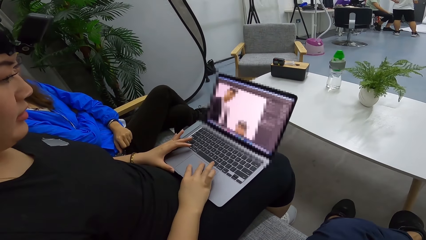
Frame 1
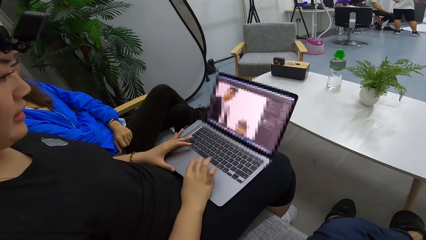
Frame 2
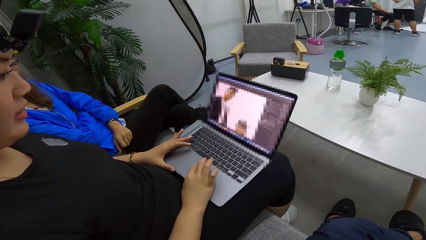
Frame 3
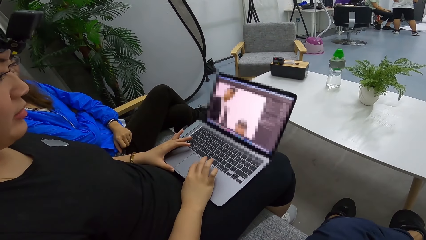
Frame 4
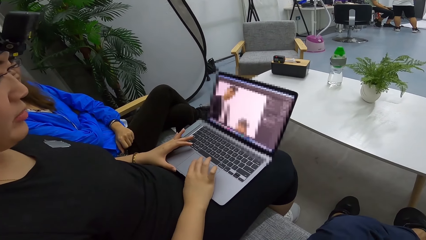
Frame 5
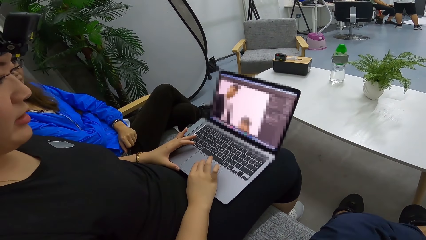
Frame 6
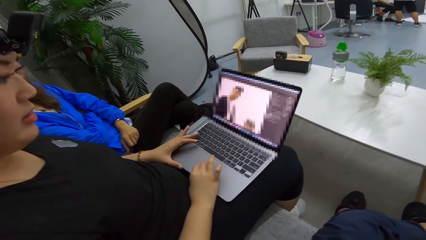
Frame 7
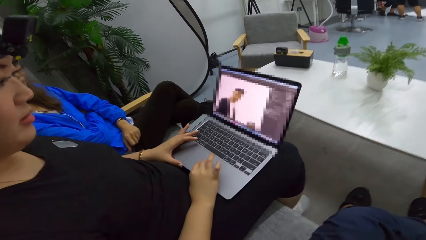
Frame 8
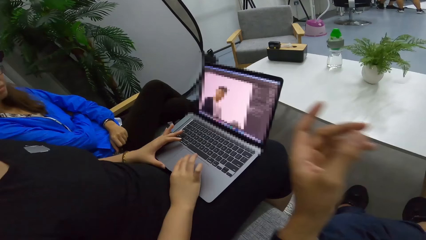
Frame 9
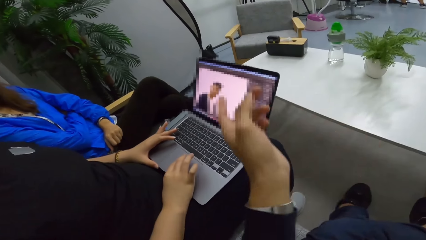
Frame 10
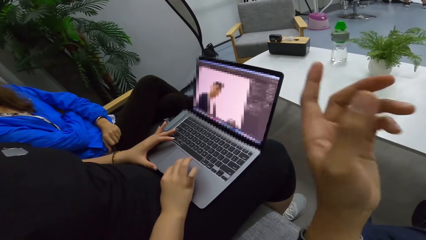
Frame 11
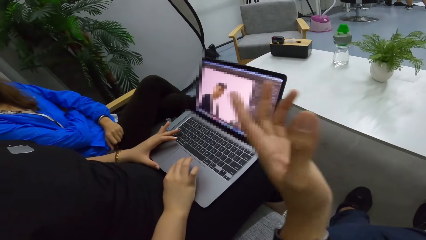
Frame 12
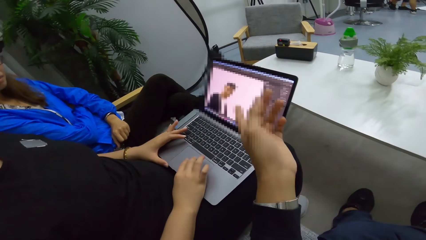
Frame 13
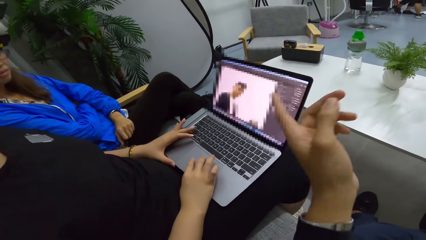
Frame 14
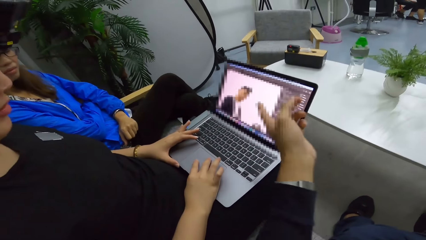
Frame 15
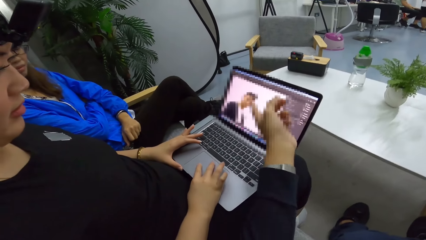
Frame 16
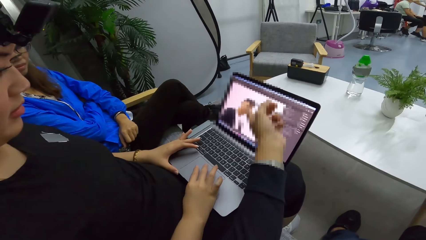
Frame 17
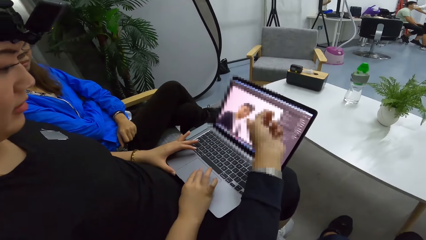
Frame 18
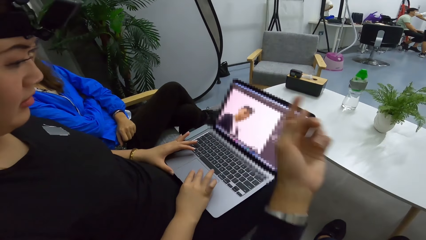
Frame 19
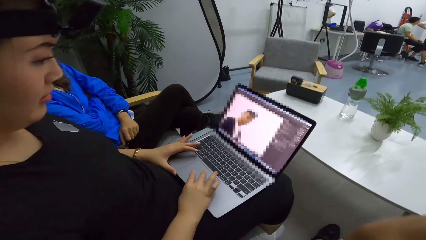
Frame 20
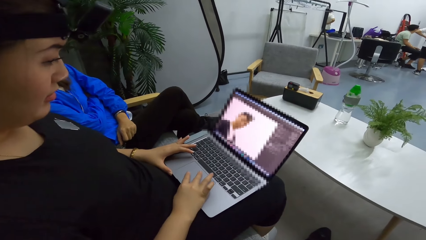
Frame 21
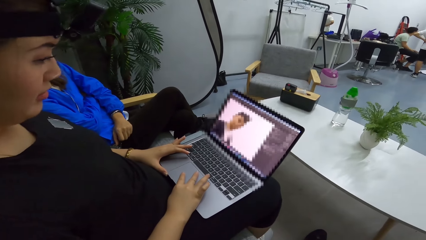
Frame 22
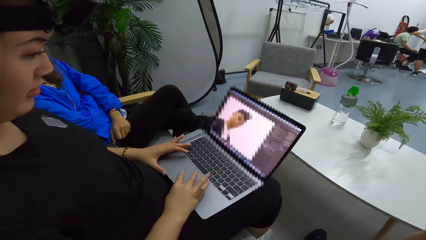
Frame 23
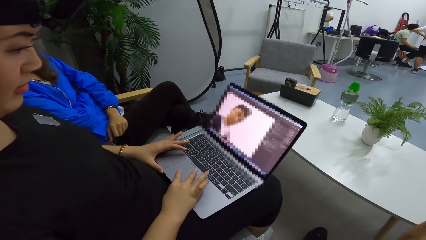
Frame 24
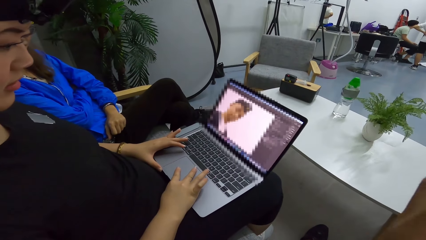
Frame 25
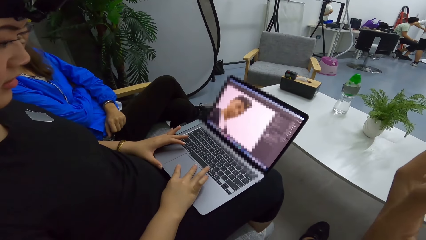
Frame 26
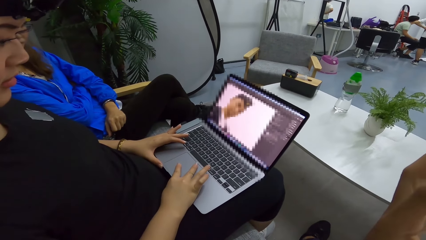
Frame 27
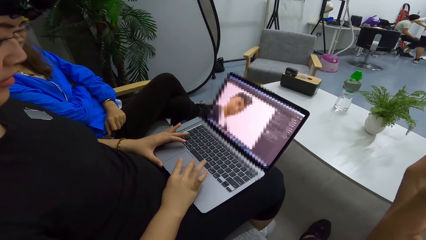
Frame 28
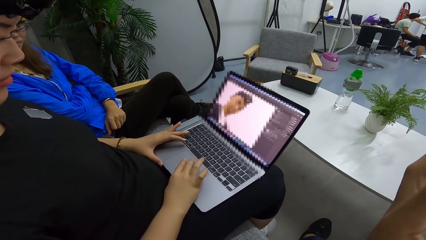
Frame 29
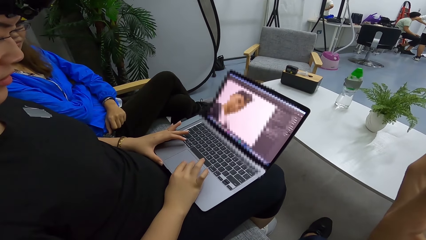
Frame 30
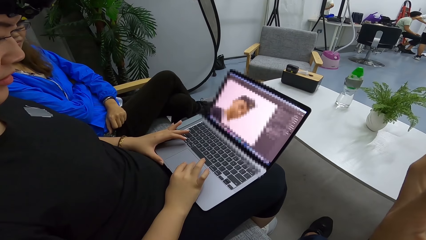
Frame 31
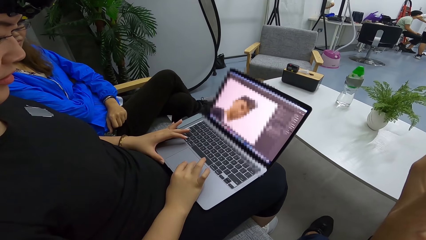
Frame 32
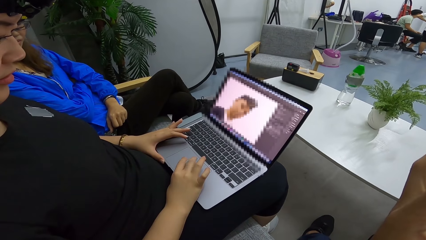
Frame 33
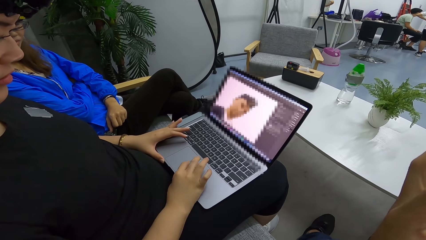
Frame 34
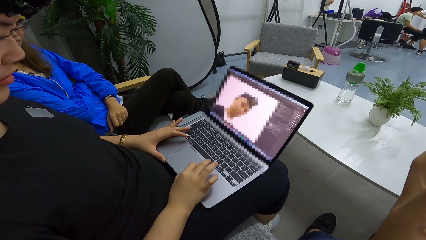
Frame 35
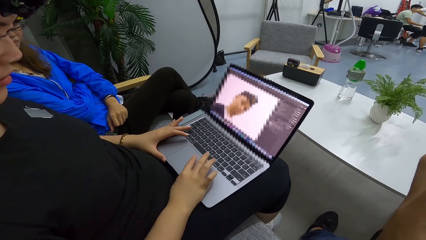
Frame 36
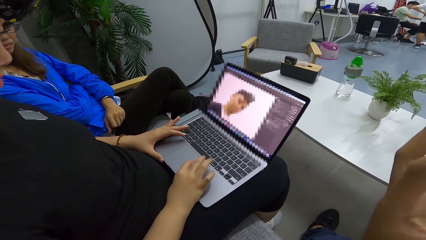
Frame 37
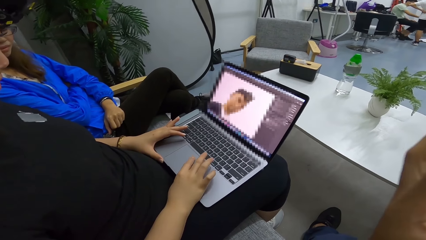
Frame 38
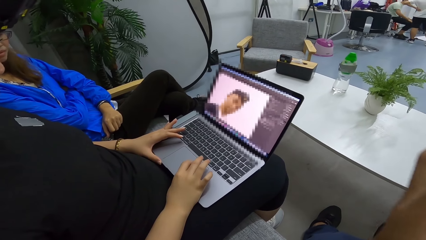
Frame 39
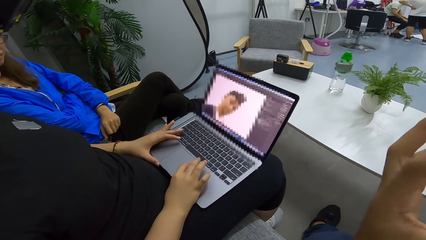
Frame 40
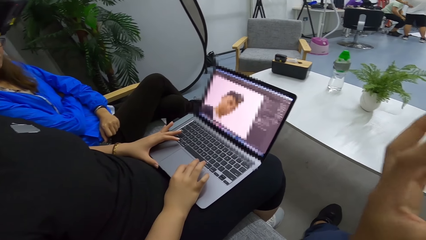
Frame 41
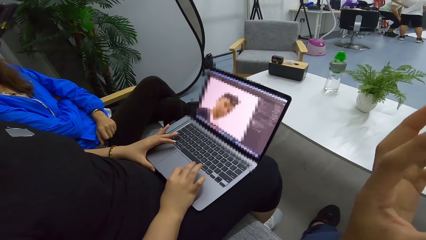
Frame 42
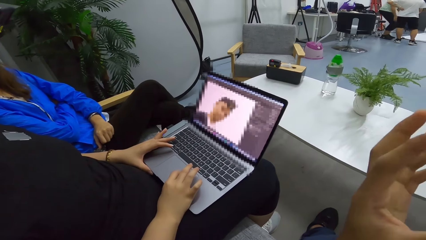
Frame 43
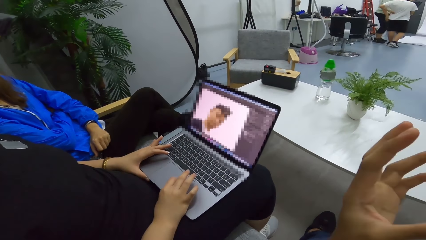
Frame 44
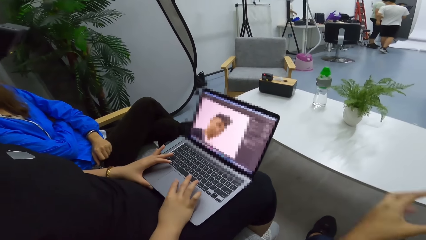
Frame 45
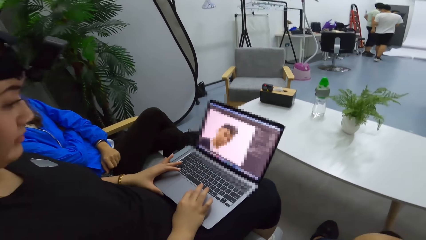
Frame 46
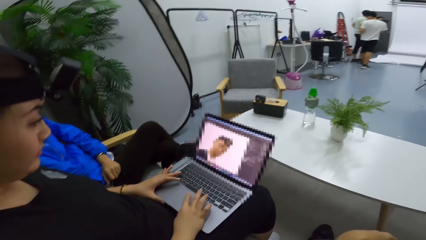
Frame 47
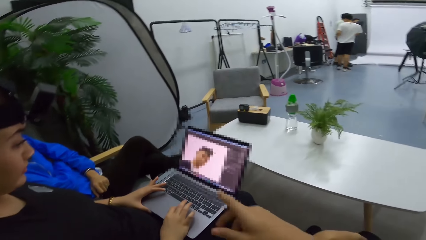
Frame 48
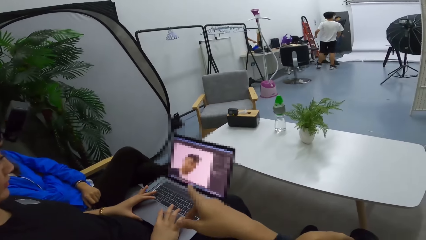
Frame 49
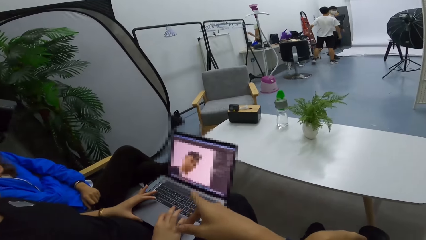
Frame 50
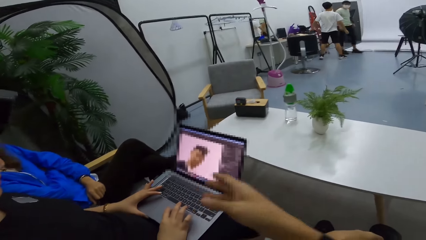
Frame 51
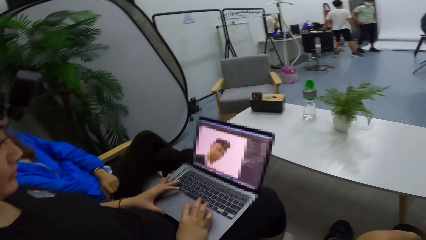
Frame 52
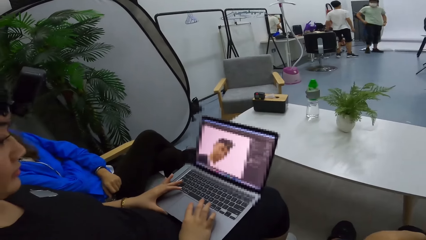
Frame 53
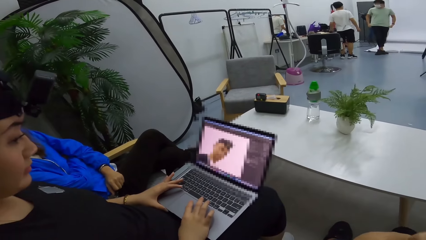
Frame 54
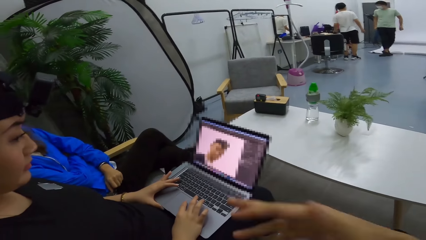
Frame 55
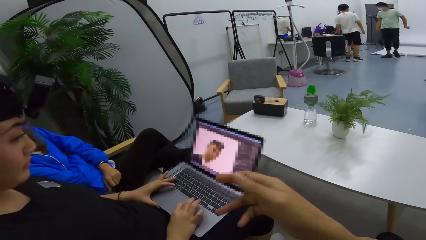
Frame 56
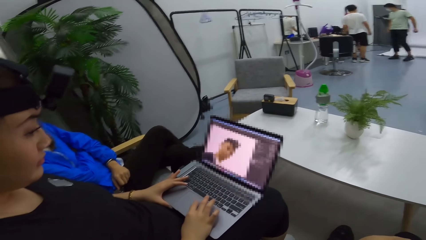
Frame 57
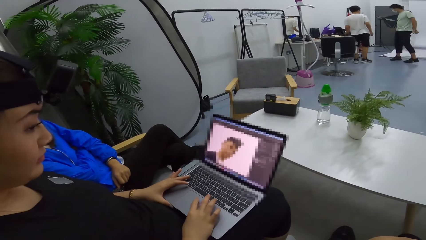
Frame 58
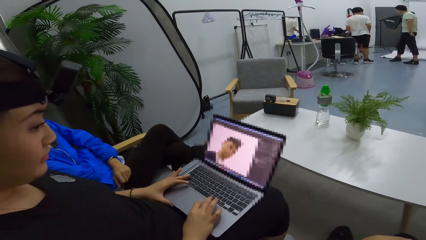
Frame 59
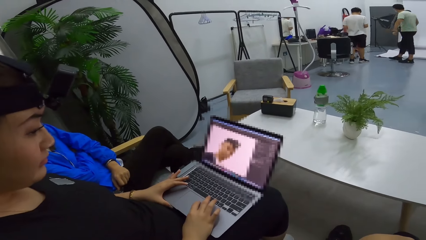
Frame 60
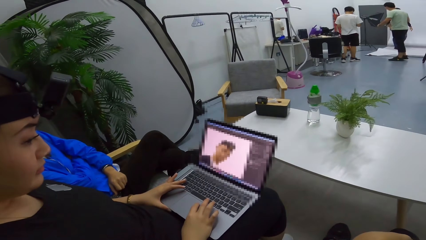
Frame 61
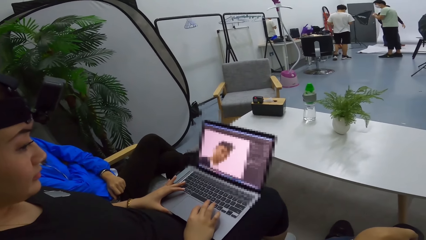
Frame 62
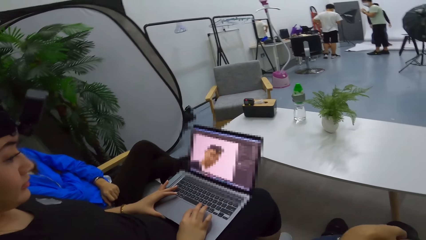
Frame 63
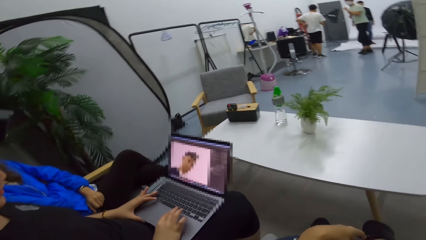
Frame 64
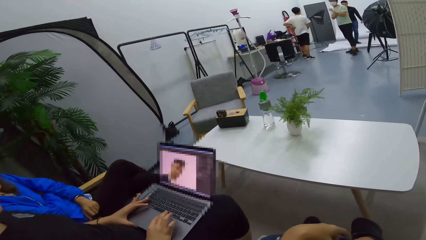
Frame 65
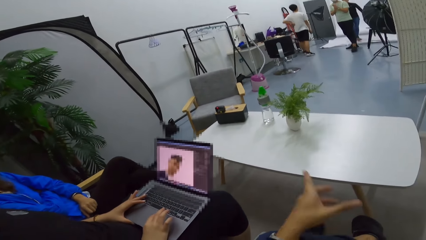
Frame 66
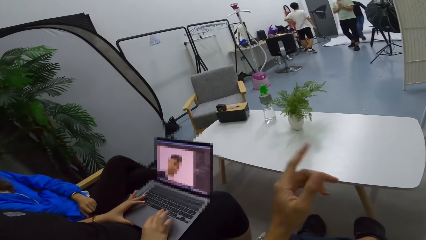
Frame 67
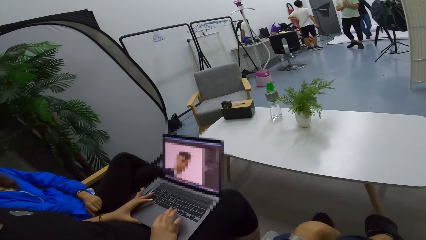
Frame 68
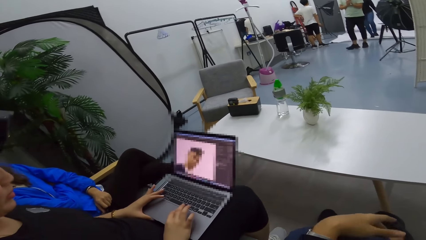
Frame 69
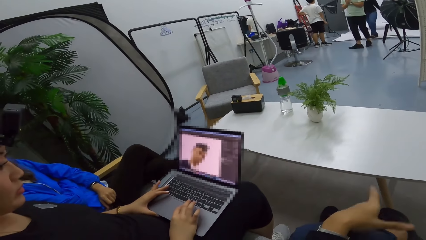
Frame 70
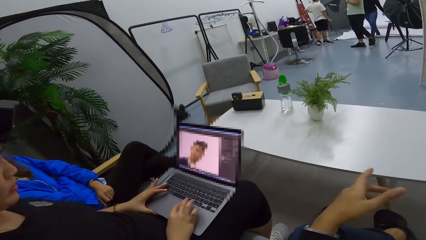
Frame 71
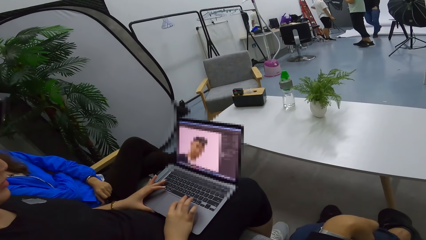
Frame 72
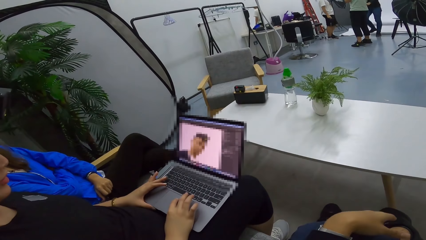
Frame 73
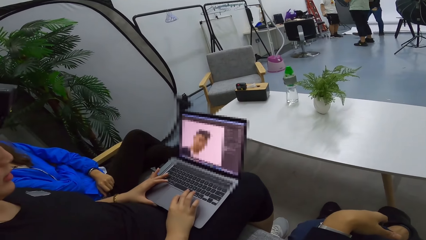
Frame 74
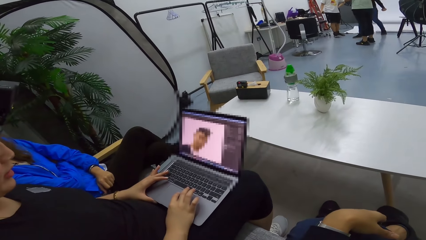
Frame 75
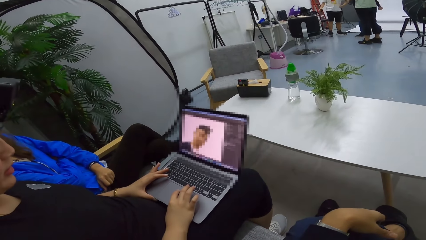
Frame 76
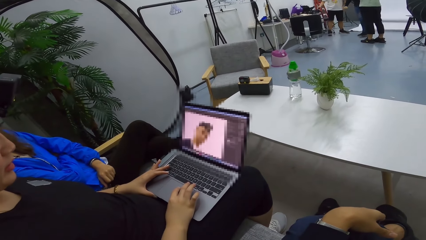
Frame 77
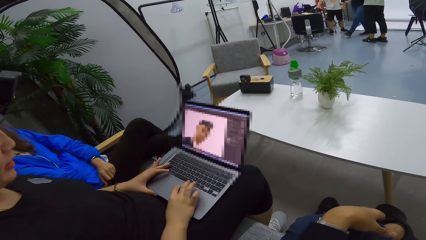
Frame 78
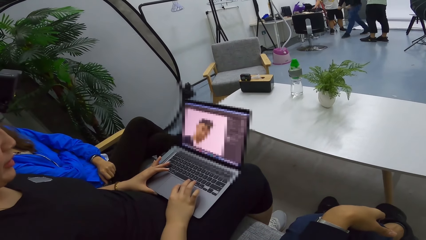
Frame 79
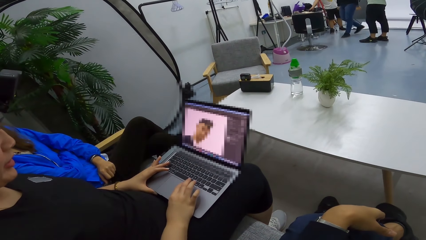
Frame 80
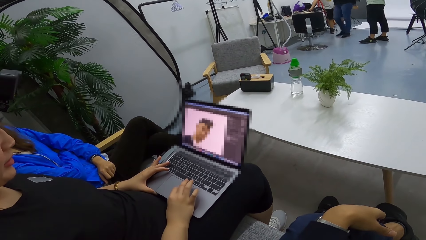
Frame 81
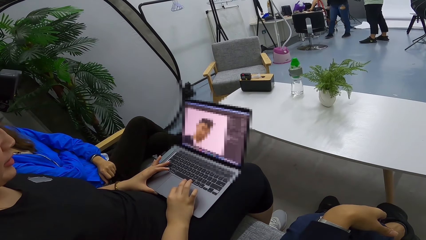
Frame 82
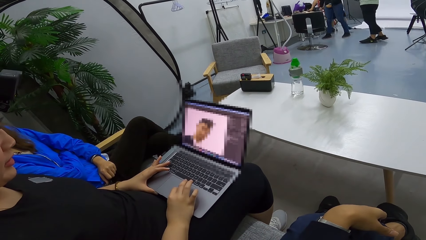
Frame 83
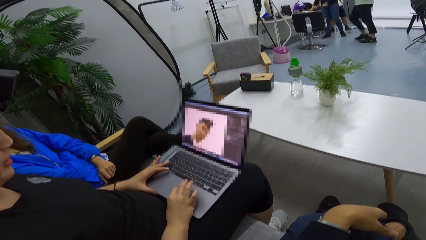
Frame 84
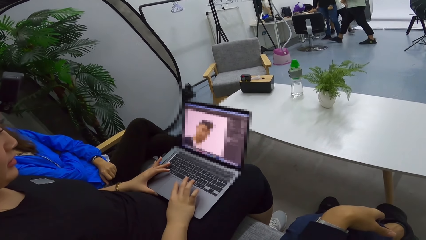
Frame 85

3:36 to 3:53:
The camera wearer points at the laptop. A man points at the laptop. A woman operates the laptop. The camera wearer waves the hand. They point at the laptop.
